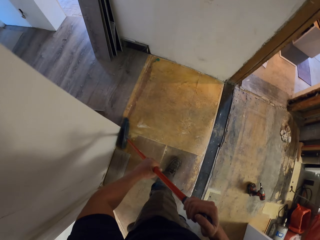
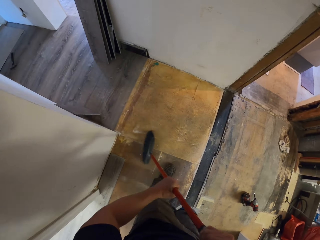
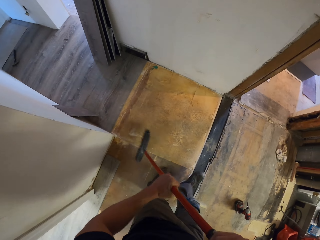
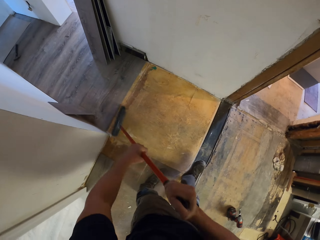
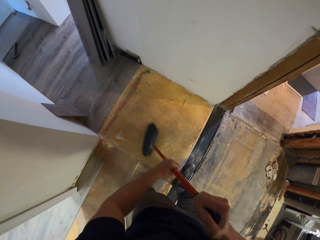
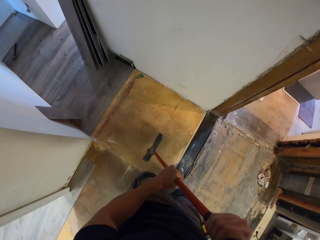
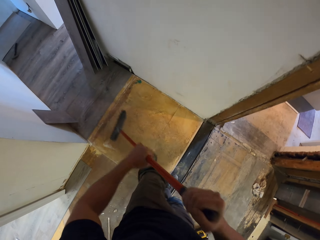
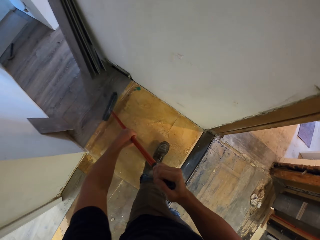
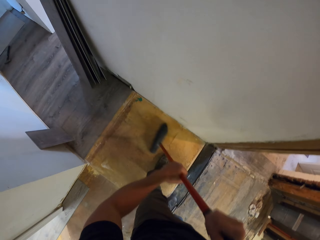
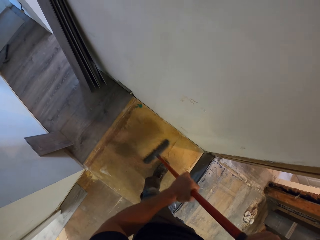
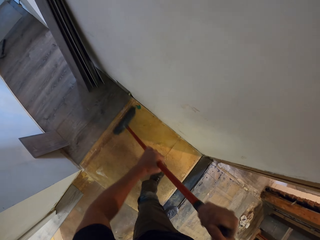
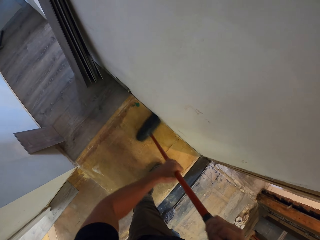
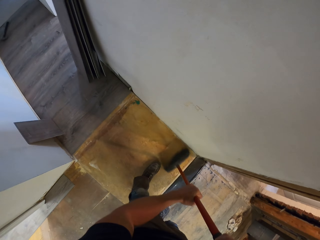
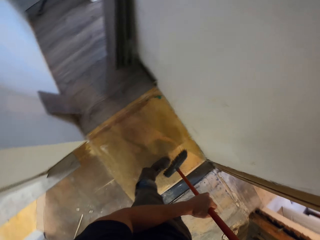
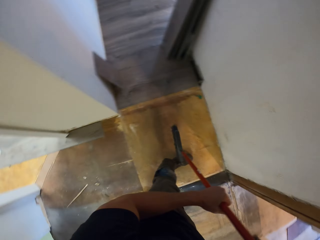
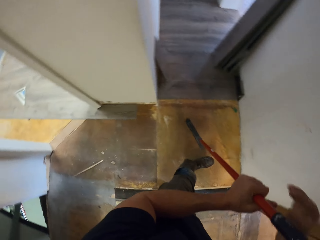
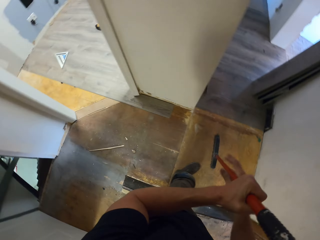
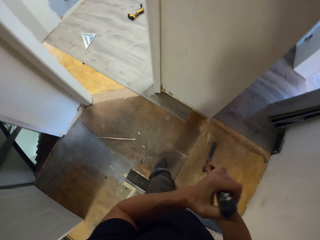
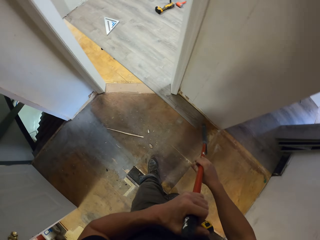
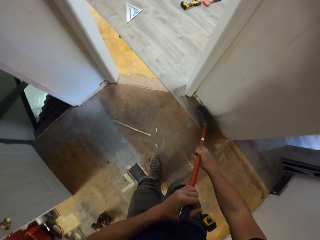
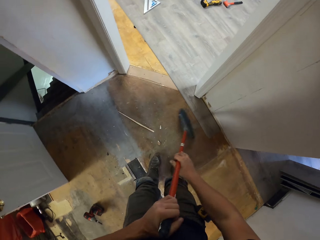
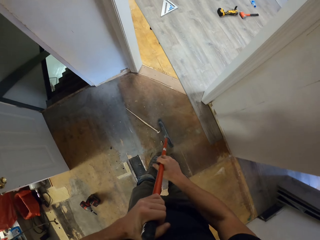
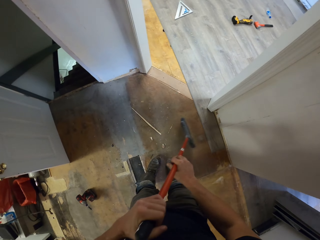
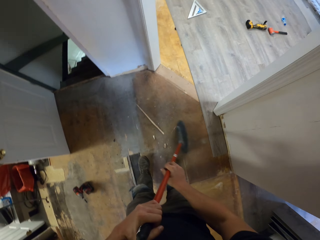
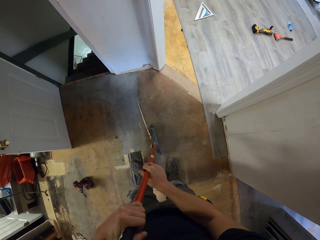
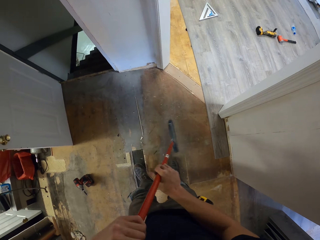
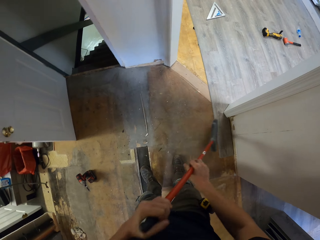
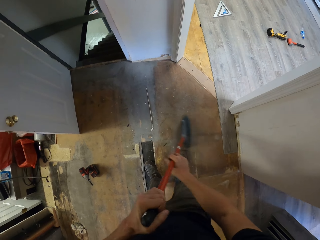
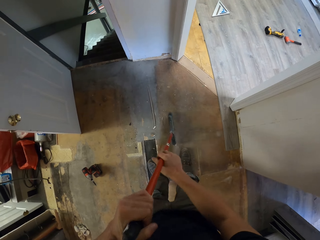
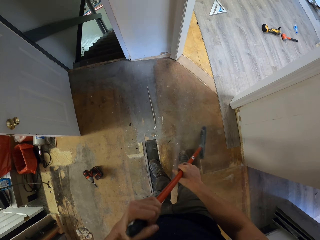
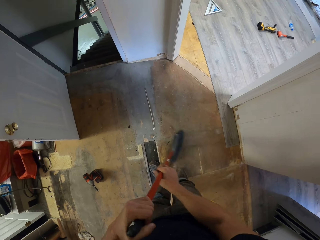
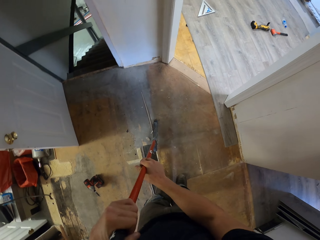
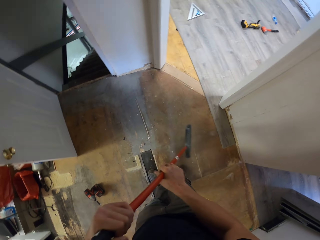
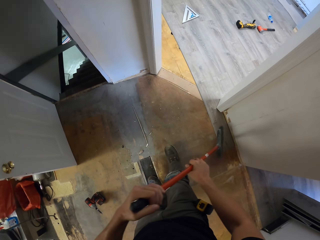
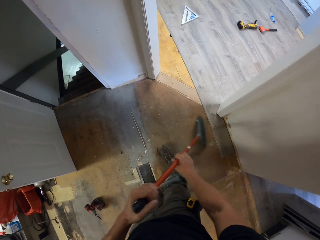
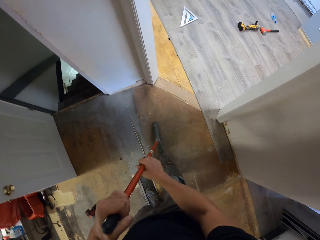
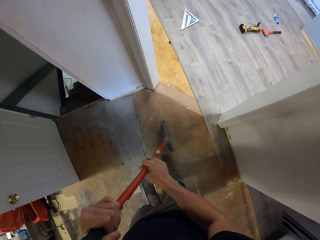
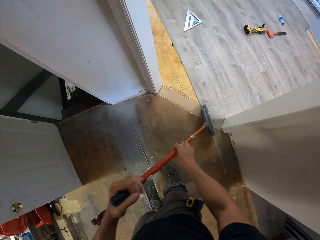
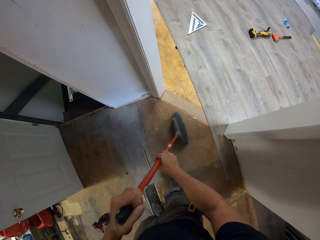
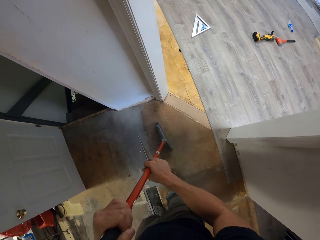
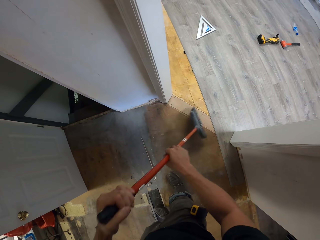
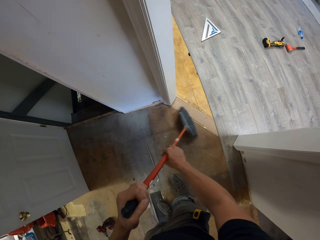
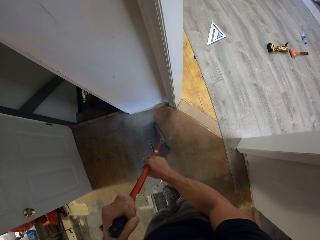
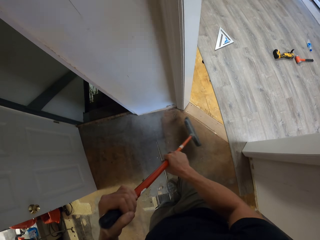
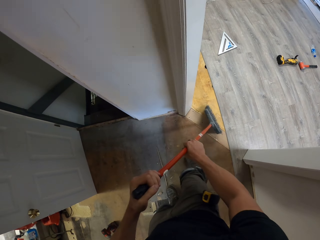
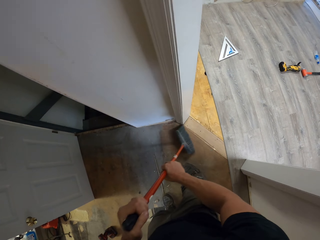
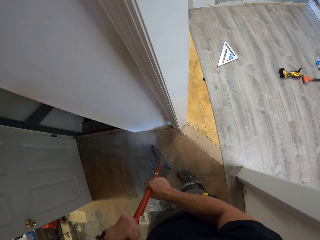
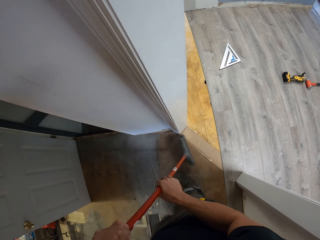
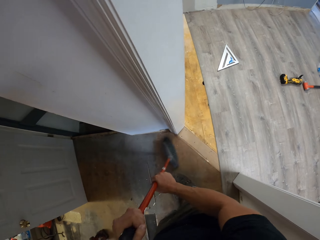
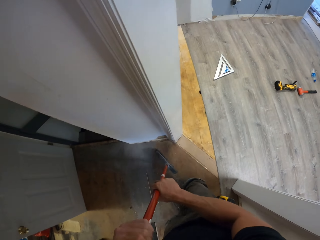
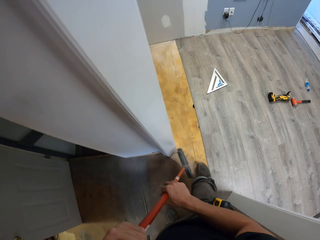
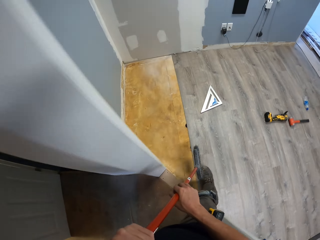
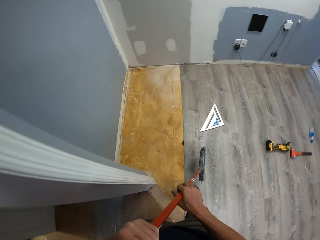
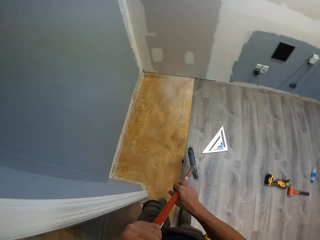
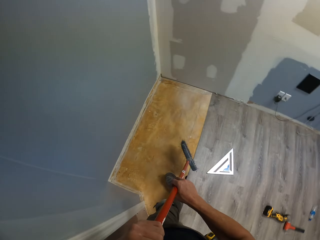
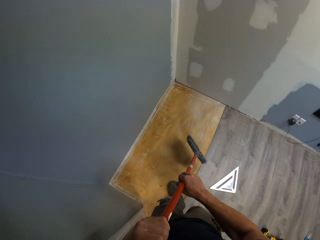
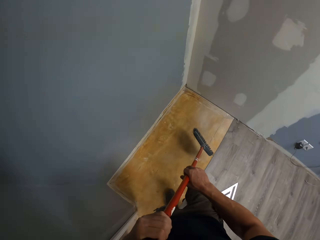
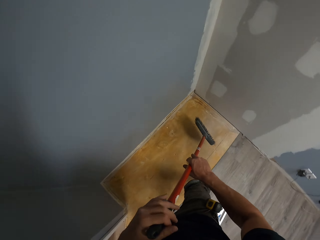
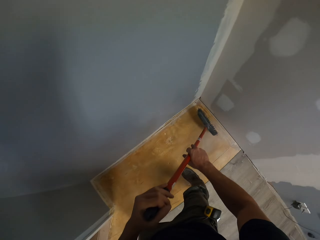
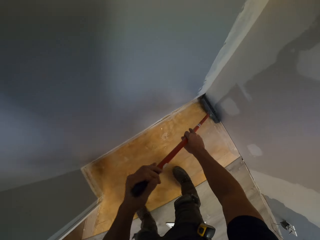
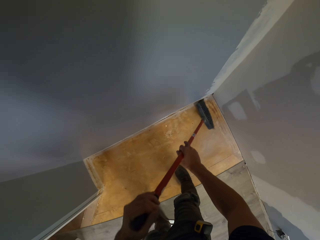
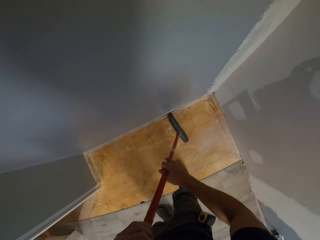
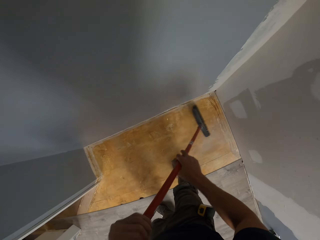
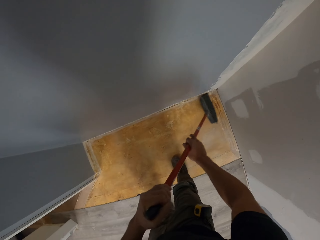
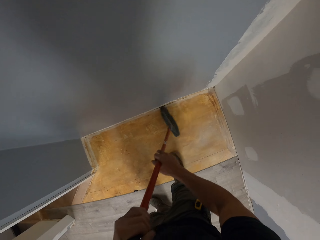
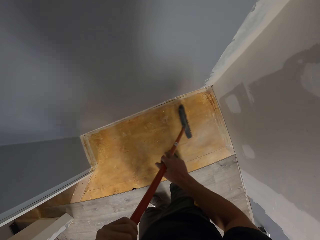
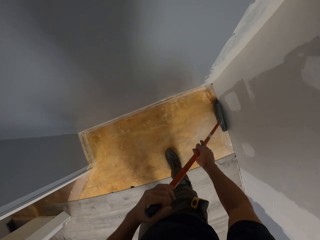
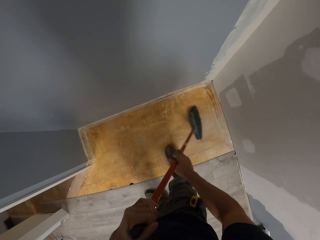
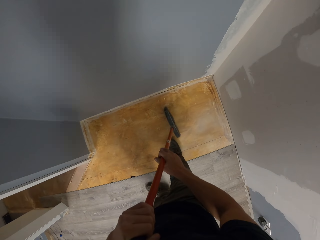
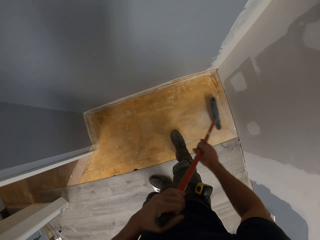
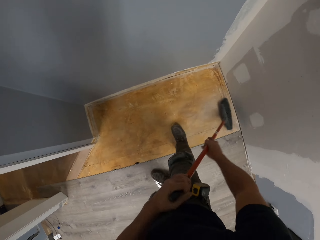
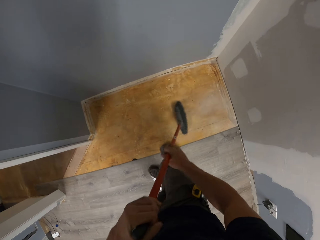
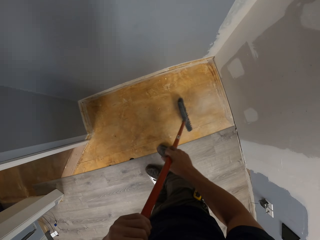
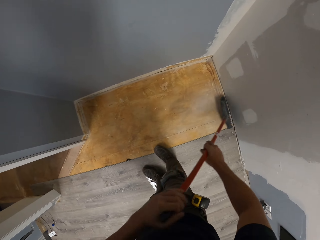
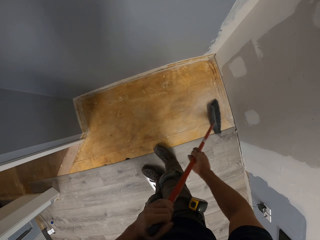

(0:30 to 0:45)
The camera wearer sweeps the floor using a broom. They swing the right hand. They hold the broom with the right hand. They sweep the floor using the broom. They walk in the house. They sweep the floor using the broom.

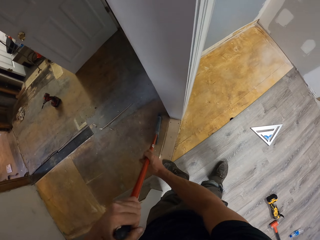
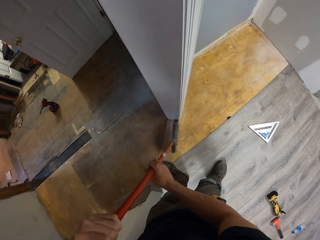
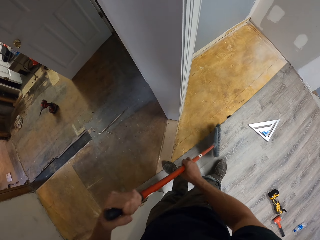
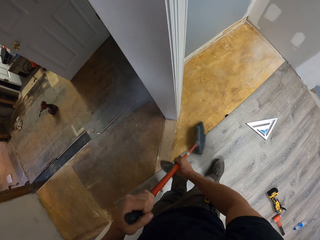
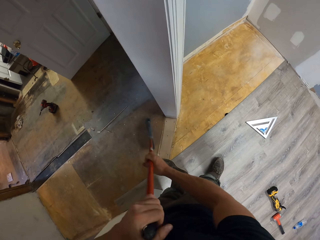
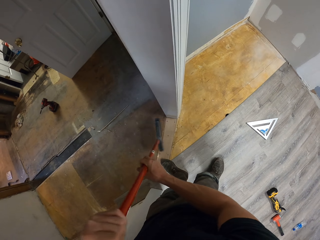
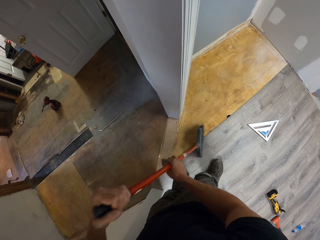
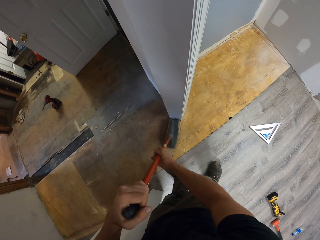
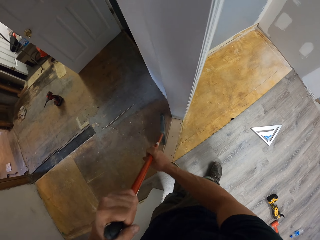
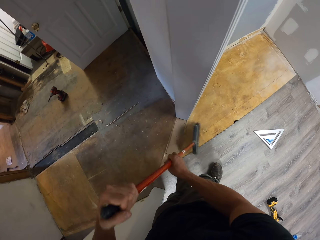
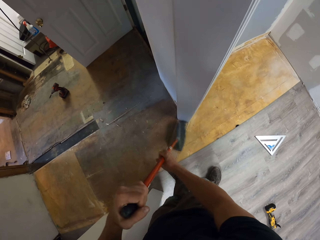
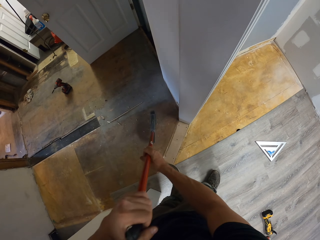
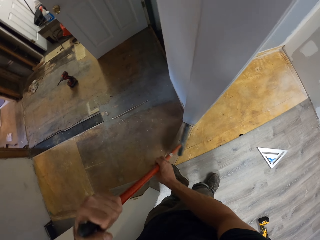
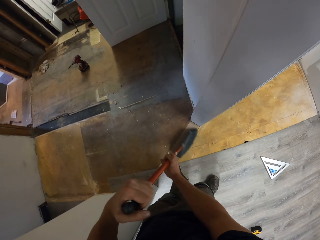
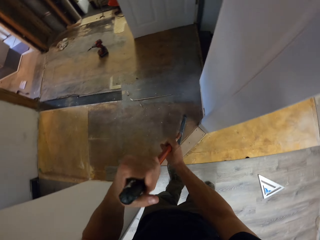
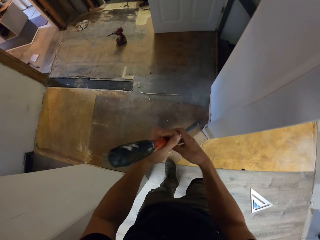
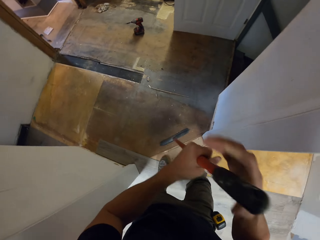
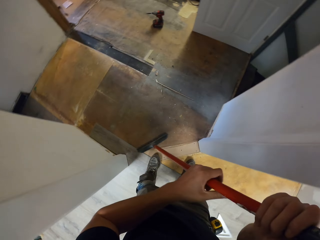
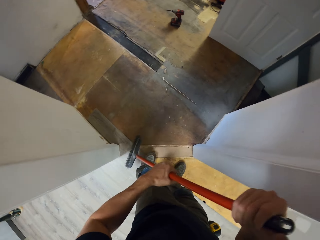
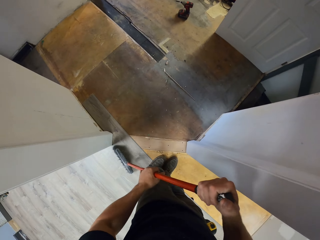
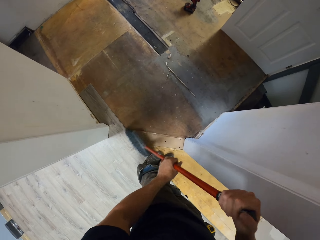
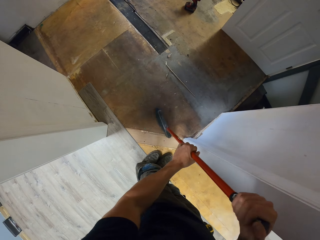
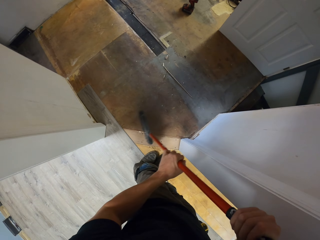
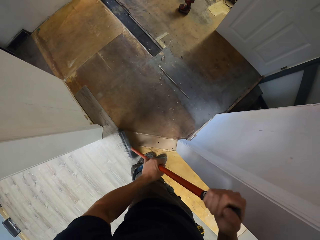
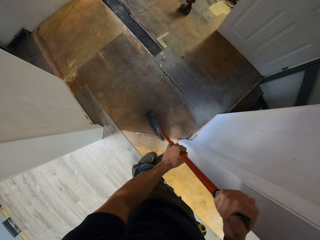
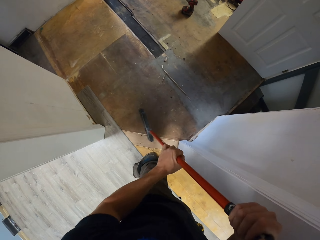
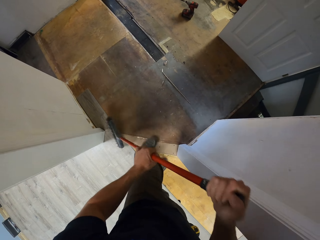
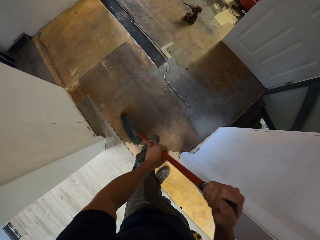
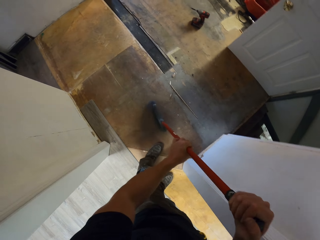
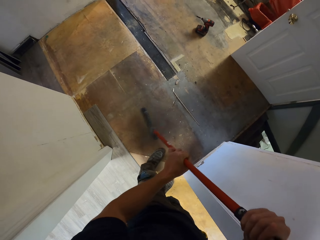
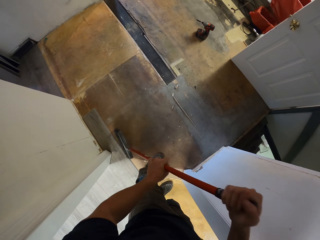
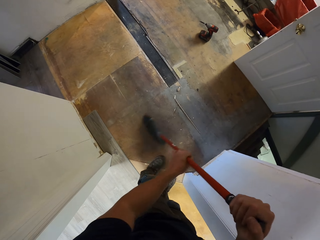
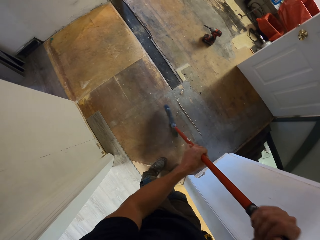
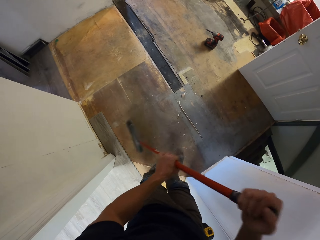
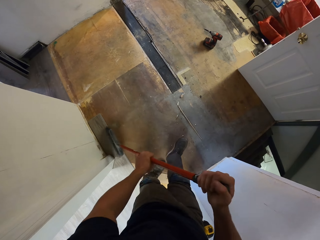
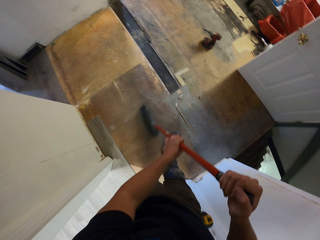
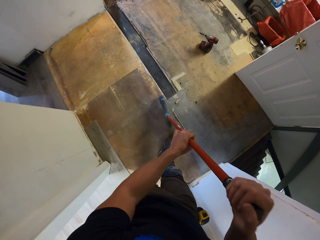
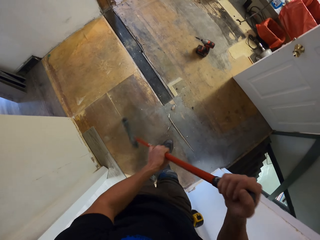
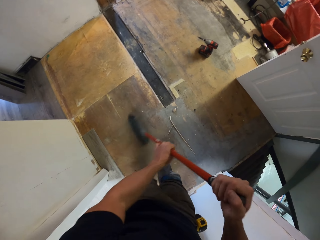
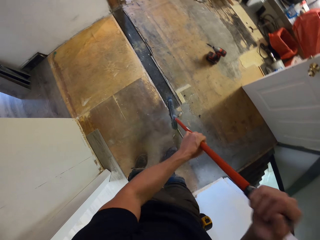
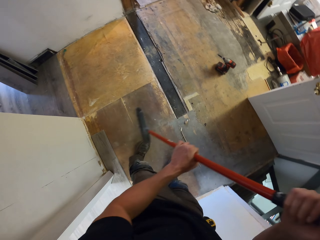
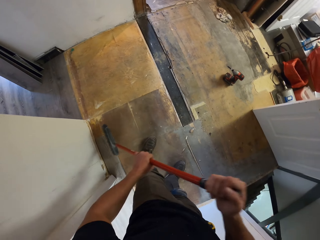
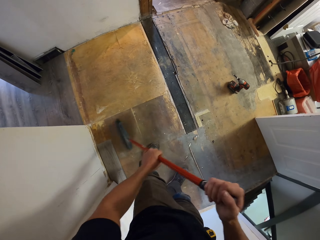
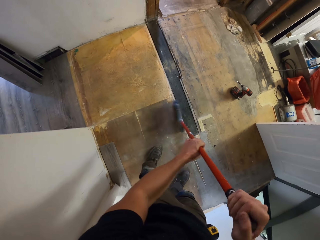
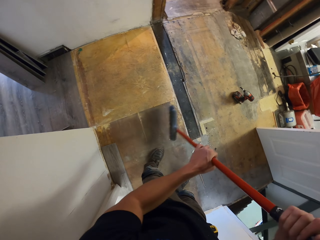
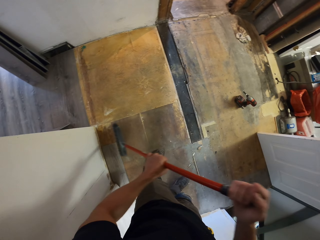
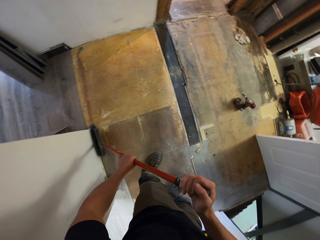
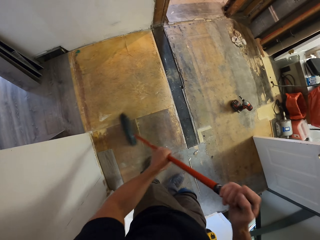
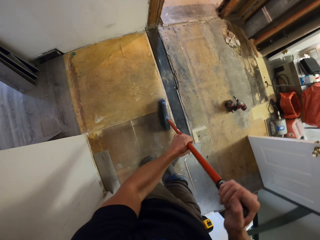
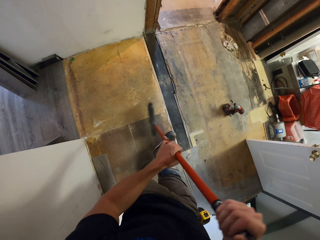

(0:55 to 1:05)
The camera wearer swings the right hand. They hold the broom with the right hand. They sweep the floor using the broom.
